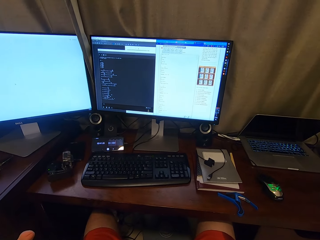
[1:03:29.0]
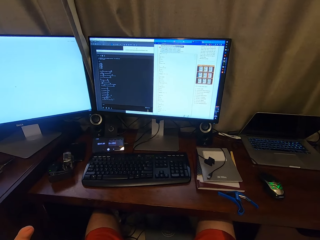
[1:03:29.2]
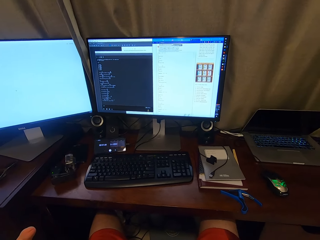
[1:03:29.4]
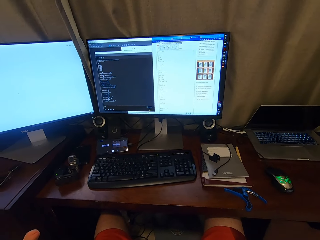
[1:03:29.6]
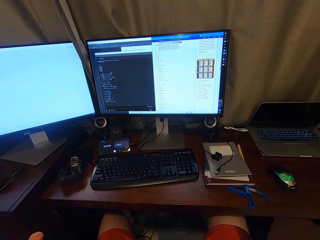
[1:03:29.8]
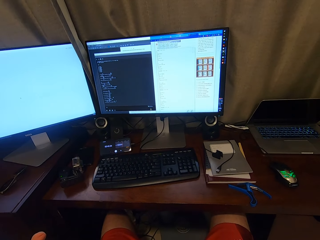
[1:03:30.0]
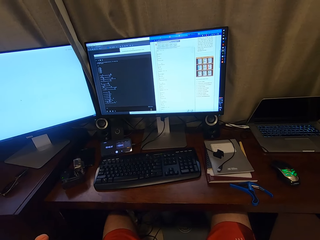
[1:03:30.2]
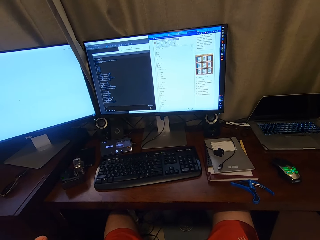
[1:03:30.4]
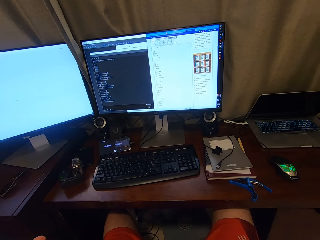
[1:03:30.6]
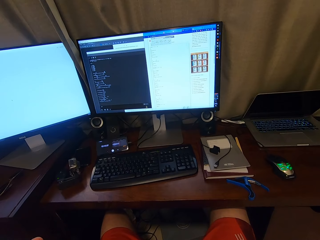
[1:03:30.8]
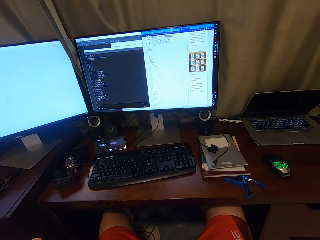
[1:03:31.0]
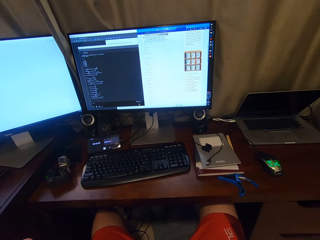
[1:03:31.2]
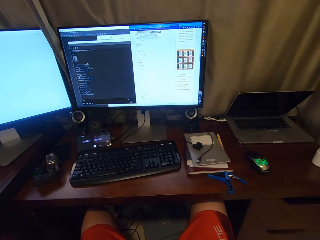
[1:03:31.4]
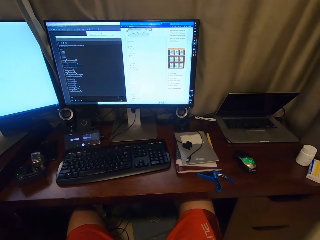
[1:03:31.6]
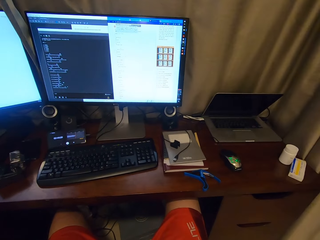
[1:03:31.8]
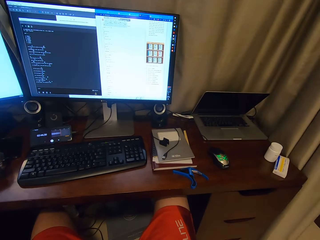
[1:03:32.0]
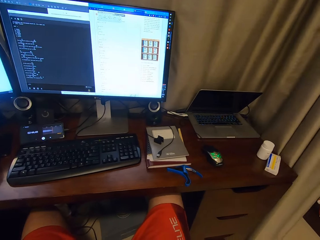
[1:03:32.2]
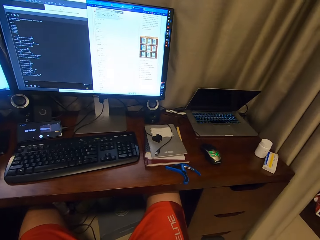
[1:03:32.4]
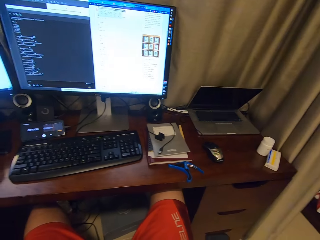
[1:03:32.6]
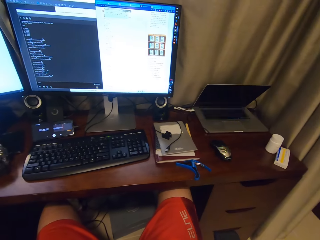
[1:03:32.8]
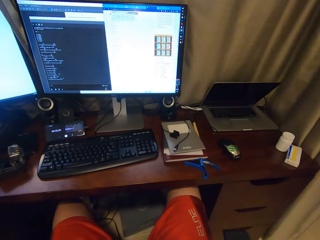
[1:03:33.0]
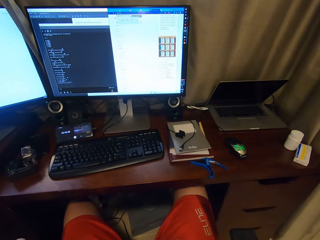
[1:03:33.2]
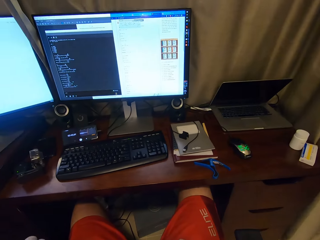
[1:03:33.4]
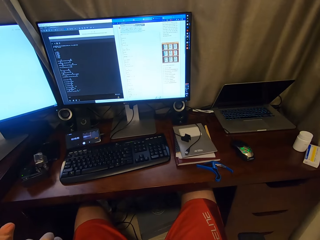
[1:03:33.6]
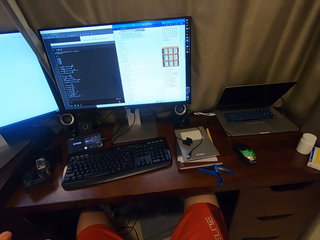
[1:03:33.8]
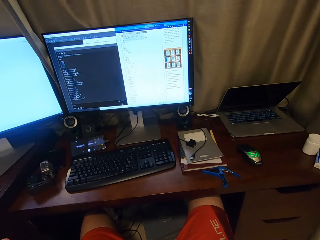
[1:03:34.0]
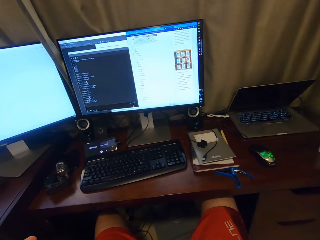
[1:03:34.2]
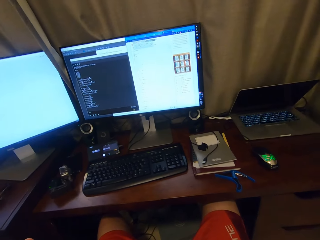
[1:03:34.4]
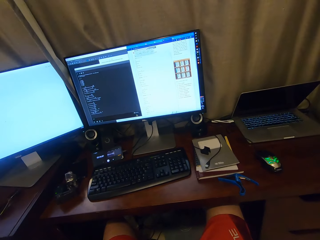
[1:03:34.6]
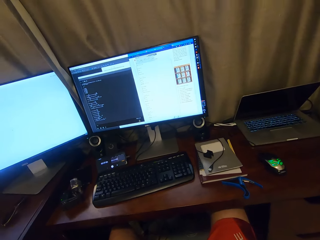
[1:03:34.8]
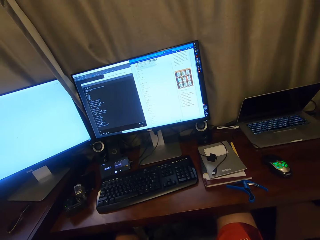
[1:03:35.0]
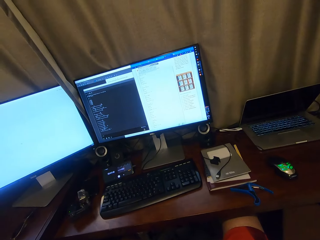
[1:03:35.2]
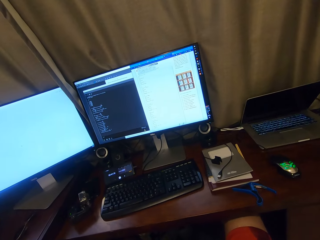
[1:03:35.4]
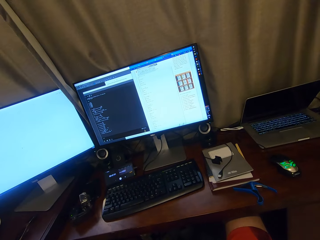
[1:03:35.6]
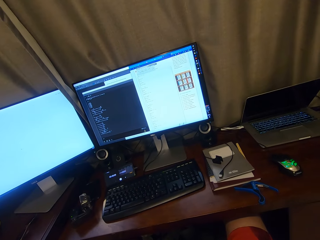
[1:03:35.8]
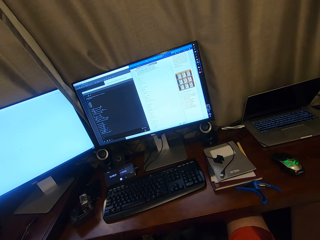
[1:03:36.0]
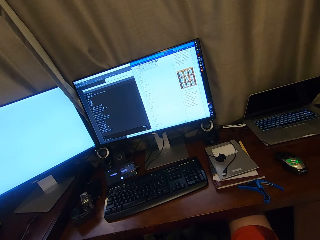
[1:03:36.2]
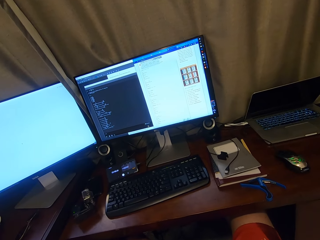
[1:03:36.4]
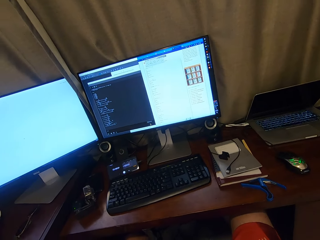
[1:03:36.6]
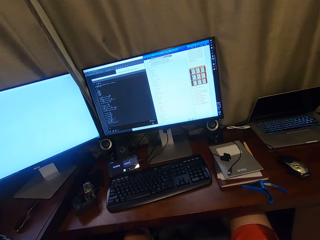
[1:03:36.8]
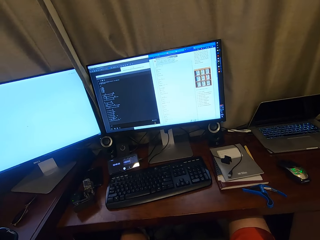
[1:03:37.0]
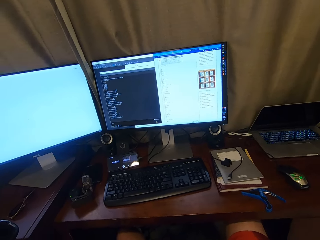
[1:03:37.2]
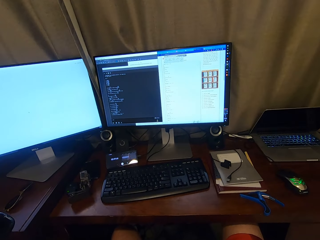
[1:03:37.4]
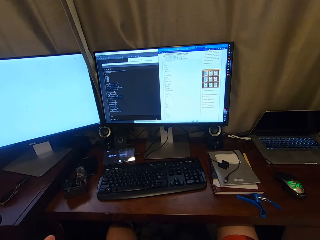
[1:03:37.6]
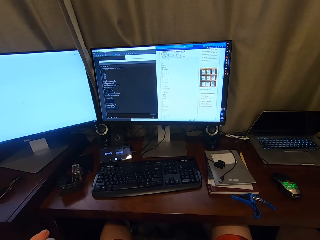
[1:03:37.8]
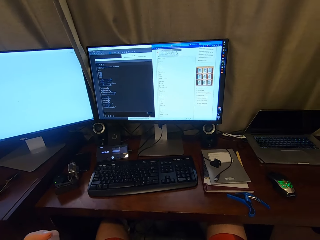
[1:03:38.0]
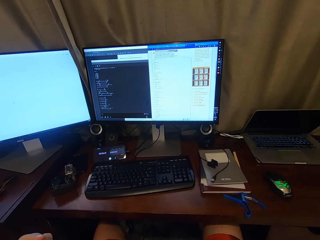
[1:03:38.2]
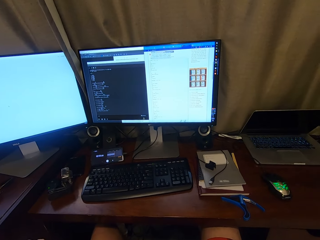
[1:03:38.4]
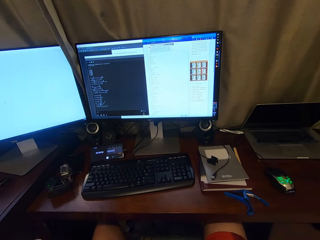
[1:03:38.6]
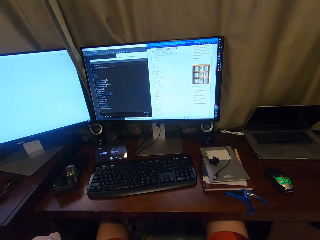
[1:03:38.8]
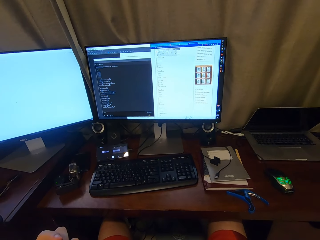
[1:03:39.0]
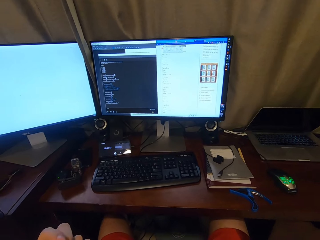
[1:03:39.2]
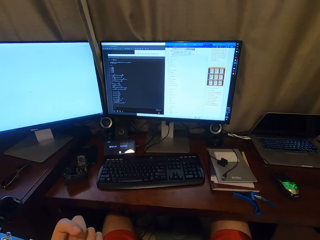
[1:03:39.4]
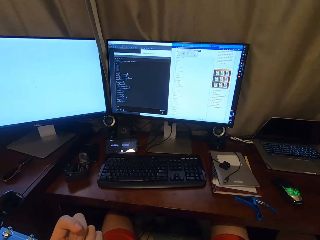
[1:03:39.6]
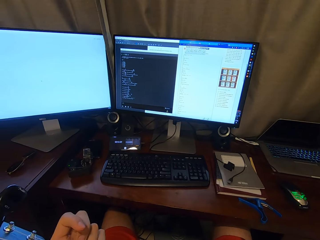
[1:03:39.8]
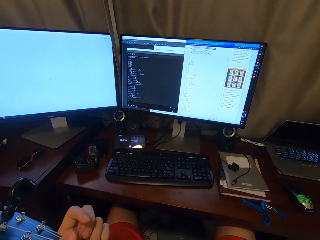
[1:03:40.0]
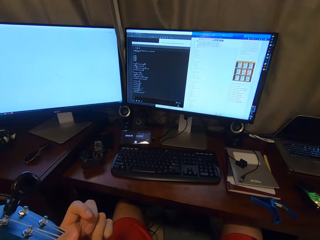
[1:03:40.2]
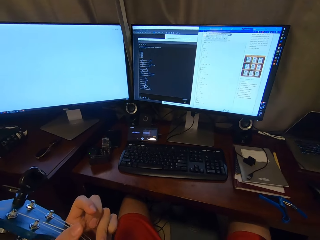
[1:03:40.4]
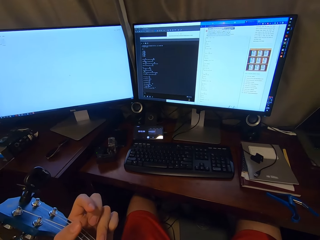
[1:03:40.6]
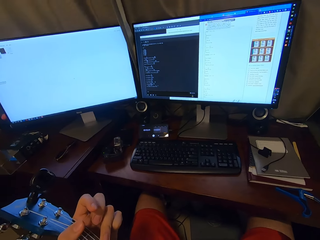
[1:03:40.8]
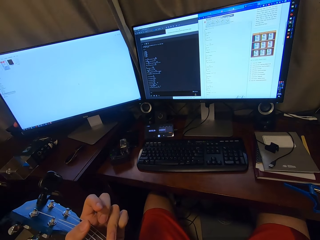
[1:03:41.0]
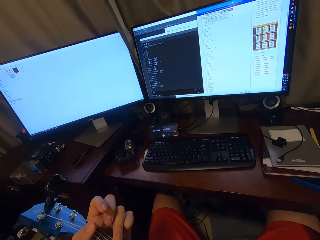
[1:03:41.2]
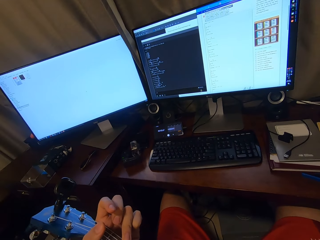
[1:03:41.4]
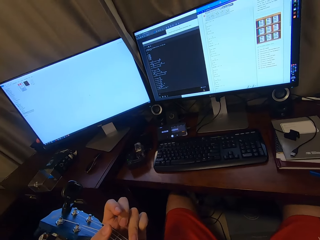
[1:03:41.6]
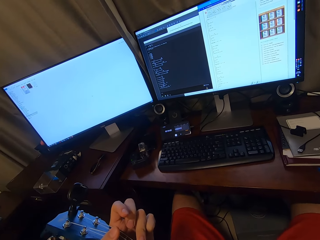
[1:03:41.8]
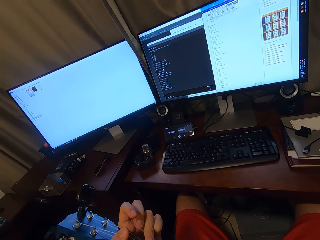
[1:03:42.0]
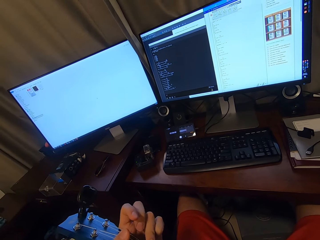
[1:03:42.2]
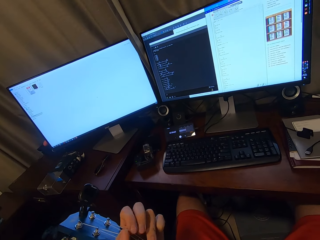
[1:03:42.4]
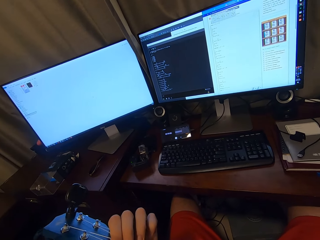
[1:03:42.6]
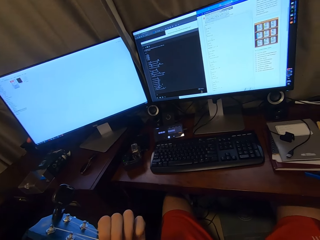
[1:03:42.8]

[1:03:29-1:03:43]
The camera wearer is singing the song while playing guitar.

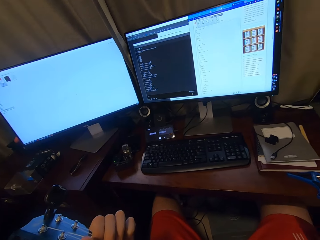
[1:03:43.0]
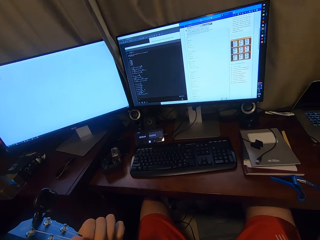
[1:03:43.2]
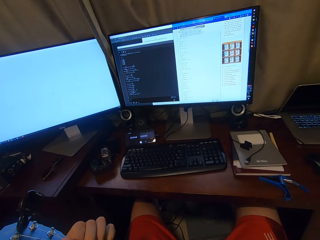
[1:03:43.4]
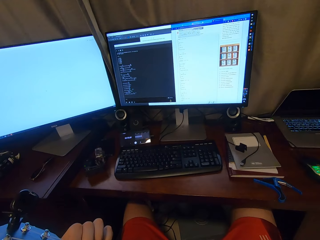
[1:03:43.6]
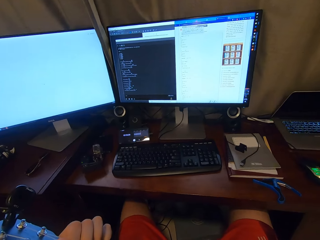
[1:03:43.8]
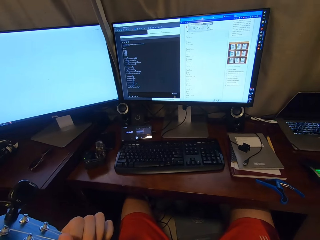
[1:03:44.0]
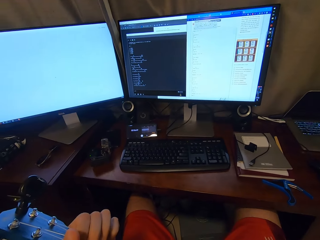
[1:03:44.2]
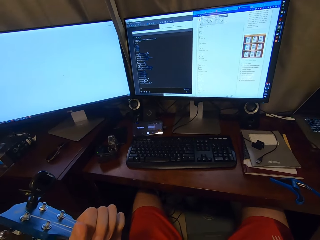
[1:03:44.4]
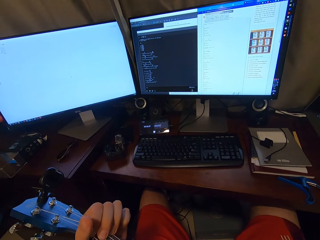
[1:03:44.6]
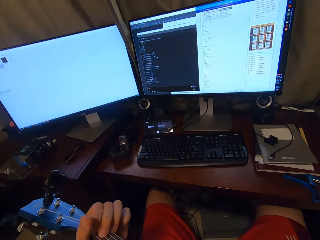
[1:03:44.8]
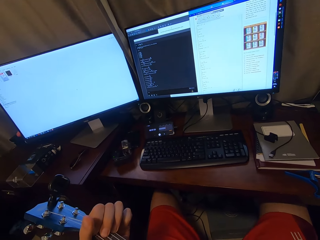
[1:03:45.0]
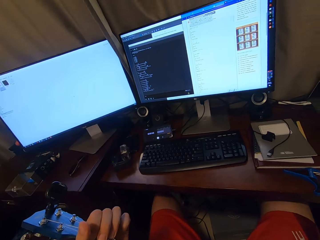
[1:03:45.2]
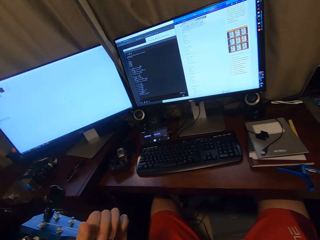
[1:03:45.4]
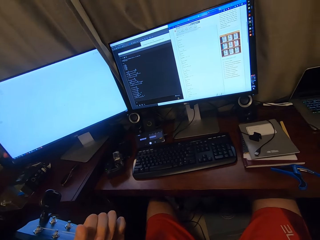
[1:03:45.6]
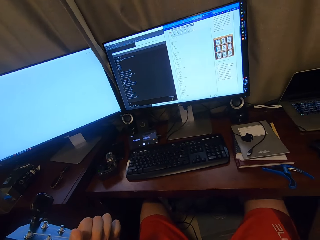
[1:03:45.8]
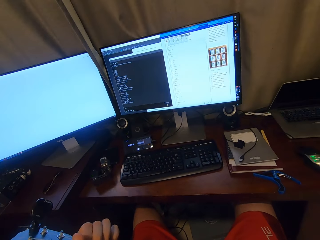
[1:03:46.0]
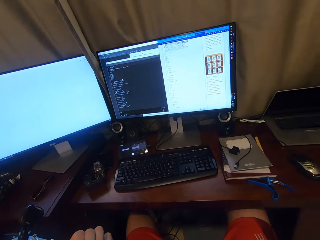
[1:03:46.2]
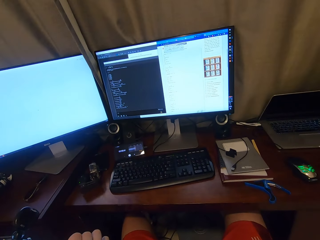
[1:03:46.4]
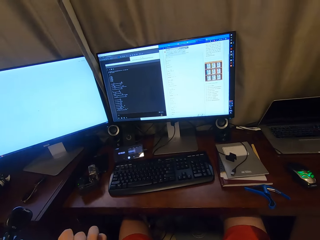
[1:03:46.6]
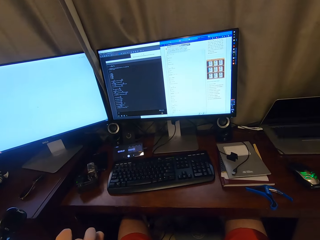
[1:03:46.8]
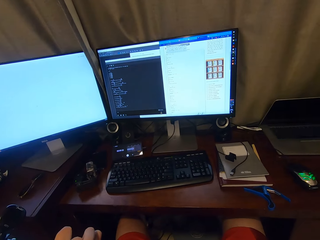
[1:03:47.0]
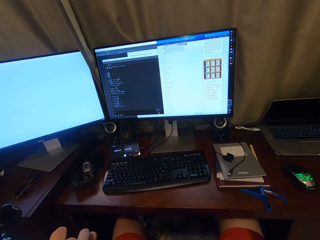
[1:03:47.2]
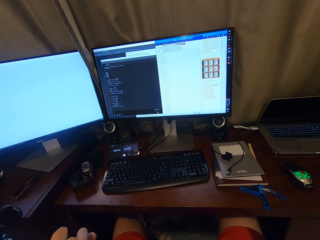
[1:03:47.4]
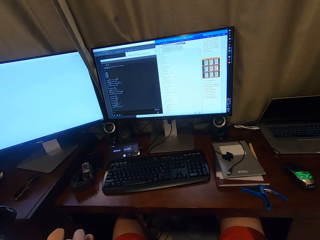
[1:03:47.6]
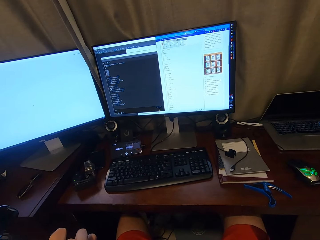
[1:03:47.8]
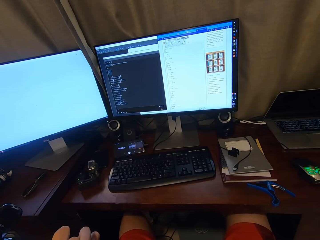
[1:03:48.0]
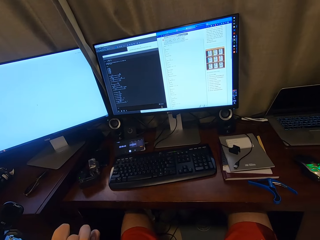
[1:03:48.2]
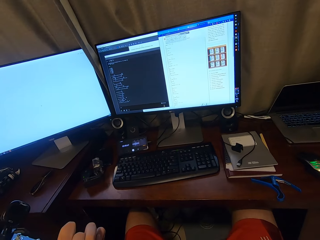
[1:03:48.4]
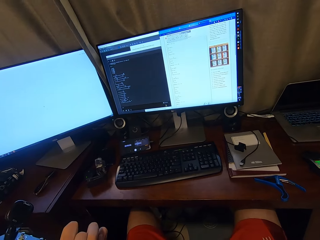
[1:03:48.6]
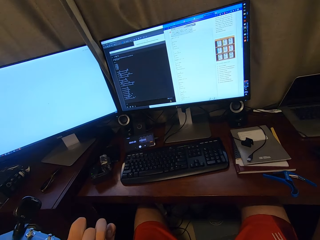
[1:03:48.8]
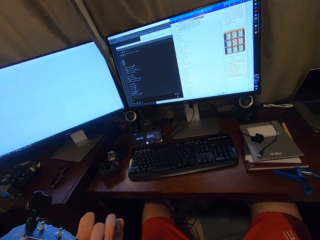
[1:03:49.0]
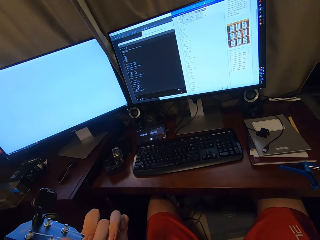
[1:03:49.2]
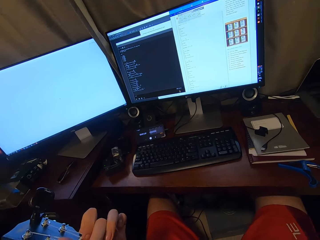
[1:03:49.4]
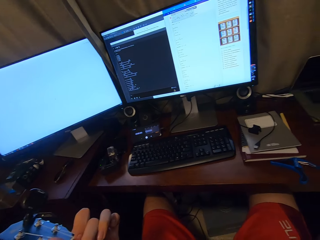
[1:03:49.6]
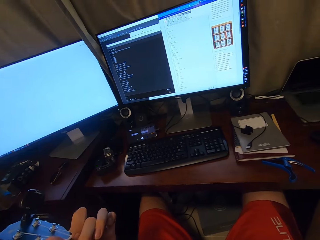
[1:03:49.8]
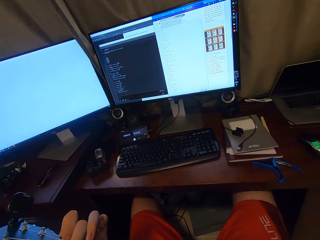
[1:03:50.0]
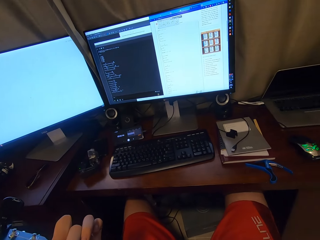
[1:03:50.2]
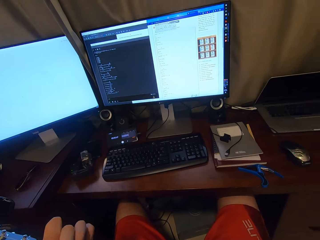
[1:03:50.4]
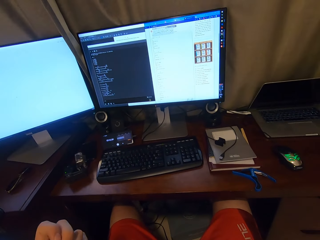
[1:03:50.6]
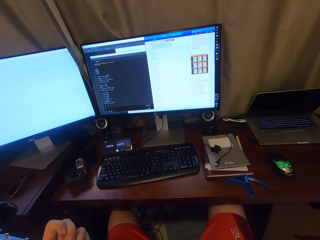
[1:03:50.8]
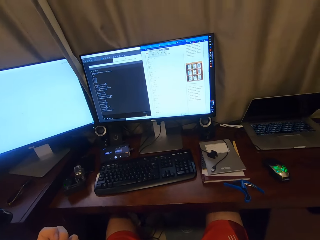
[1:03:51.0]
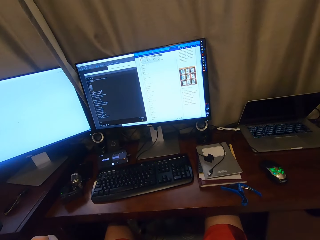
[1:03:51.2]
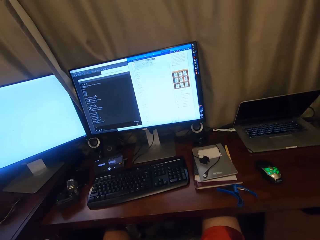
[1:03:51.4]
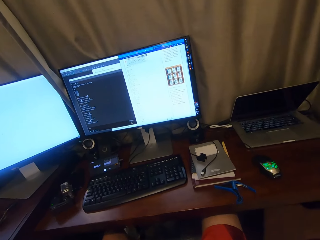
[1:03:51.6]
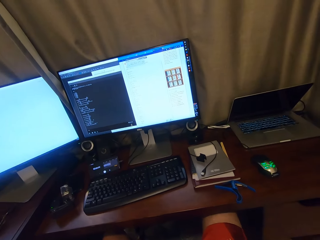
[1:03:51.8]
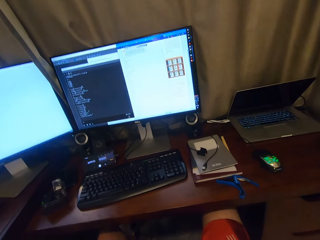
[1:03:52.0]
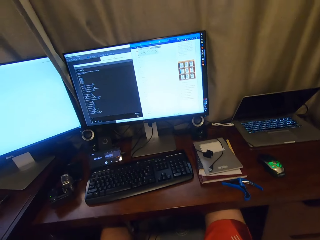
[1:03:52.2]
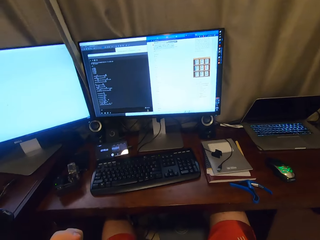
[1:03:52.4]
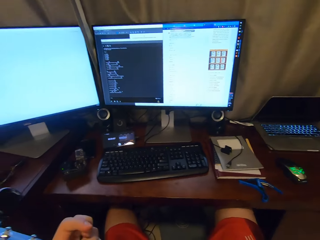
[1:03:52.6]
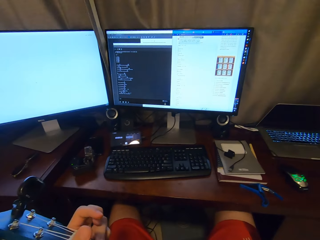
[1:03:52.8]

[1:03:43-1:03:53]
The camera wearer is singing while playing guitar.
